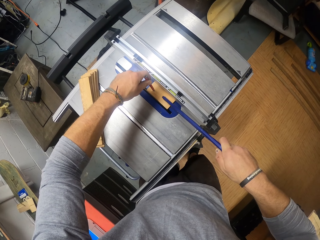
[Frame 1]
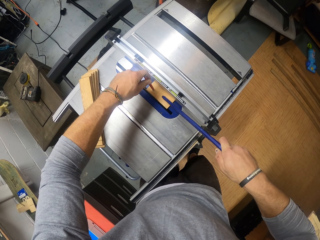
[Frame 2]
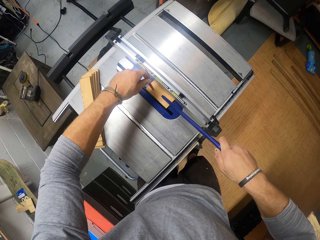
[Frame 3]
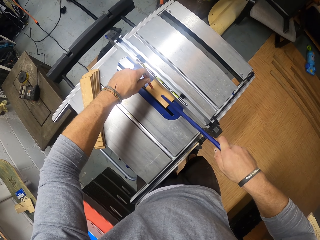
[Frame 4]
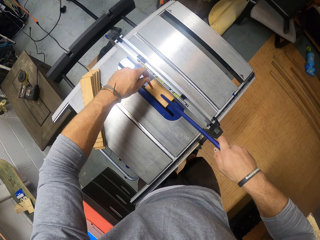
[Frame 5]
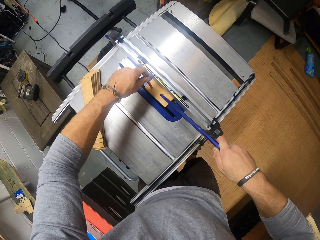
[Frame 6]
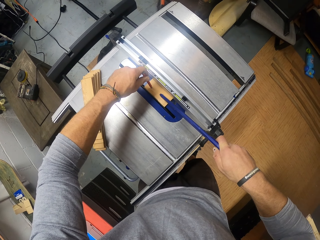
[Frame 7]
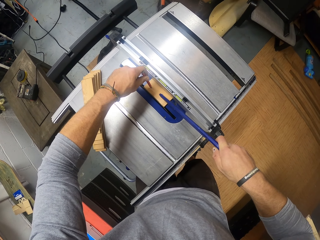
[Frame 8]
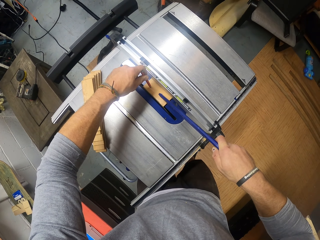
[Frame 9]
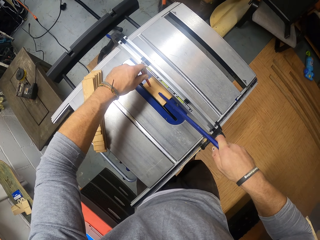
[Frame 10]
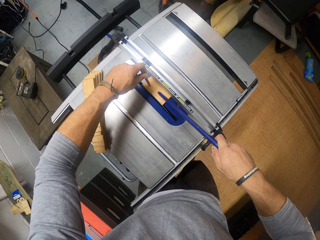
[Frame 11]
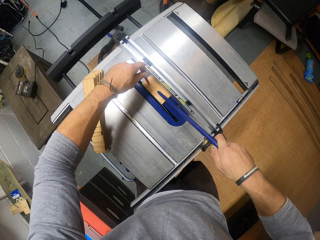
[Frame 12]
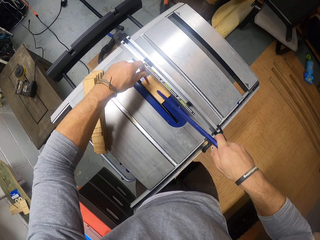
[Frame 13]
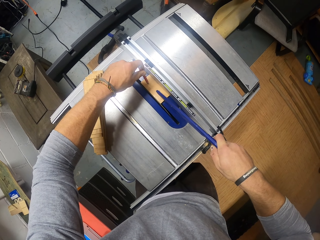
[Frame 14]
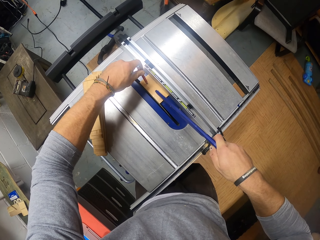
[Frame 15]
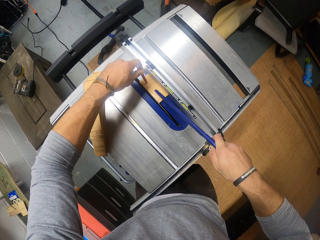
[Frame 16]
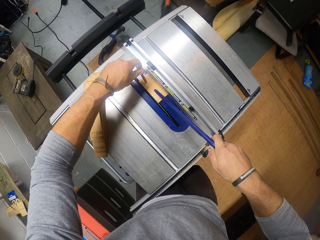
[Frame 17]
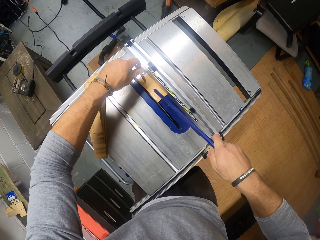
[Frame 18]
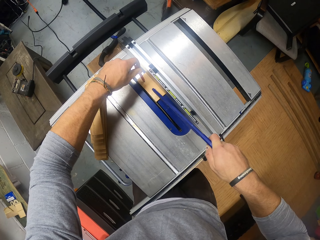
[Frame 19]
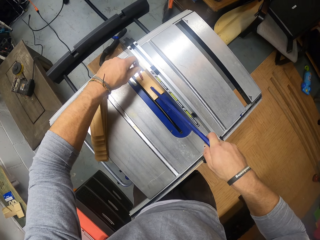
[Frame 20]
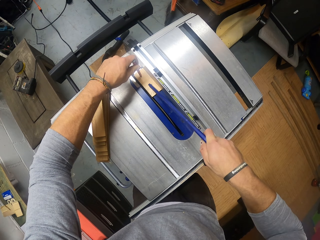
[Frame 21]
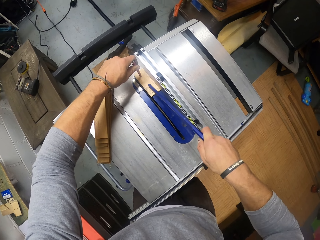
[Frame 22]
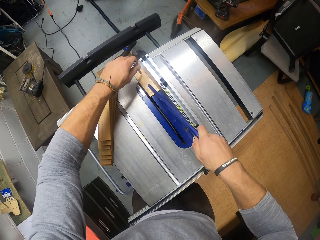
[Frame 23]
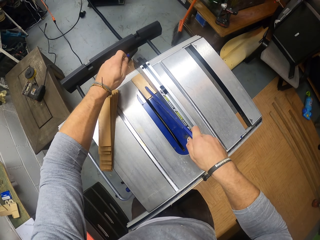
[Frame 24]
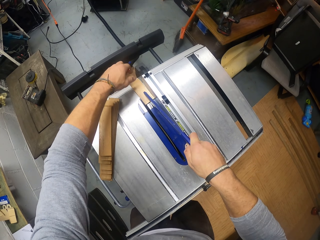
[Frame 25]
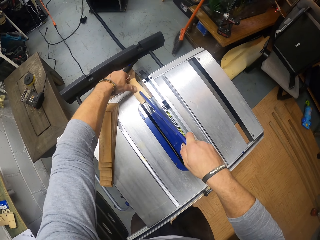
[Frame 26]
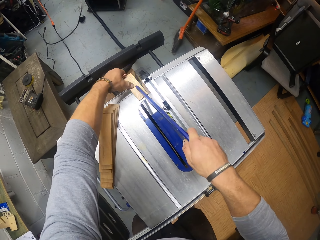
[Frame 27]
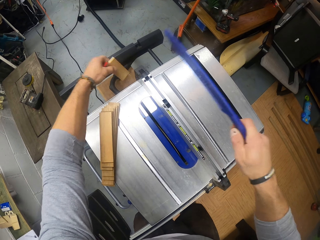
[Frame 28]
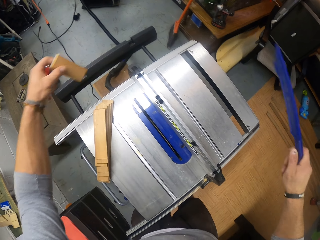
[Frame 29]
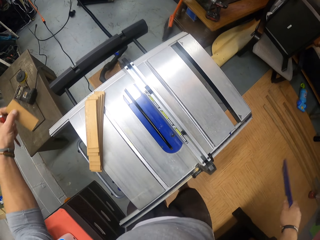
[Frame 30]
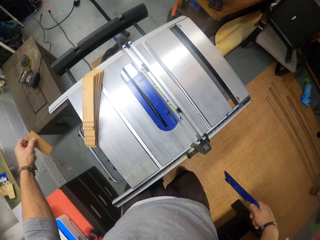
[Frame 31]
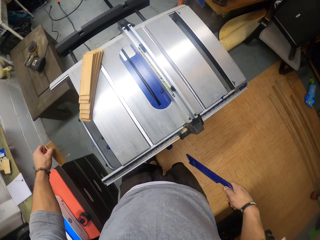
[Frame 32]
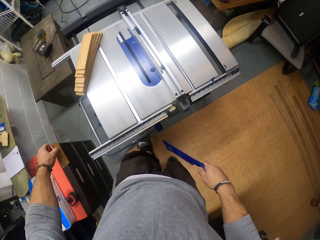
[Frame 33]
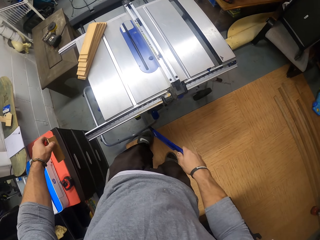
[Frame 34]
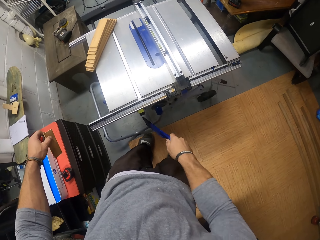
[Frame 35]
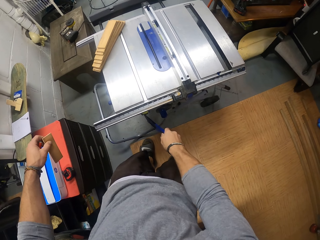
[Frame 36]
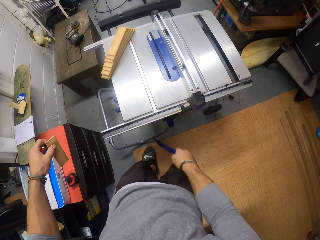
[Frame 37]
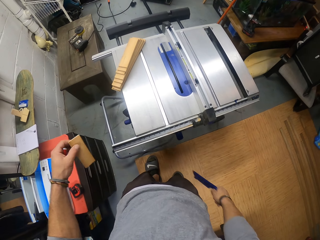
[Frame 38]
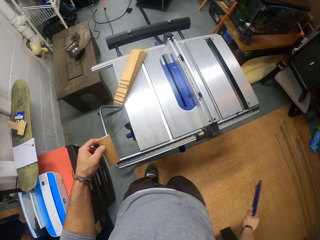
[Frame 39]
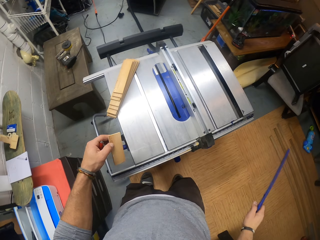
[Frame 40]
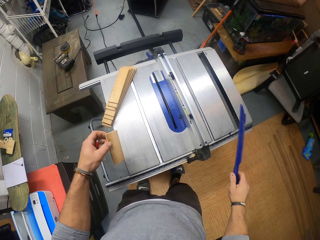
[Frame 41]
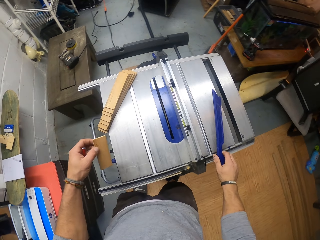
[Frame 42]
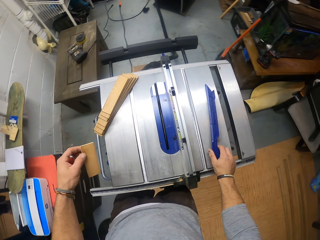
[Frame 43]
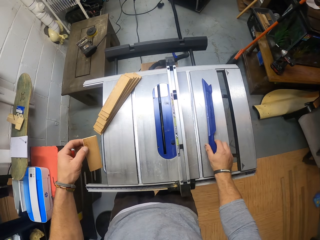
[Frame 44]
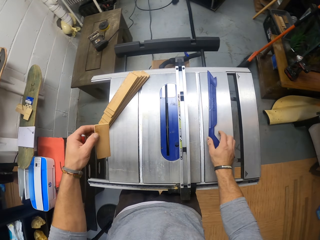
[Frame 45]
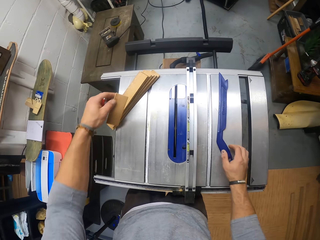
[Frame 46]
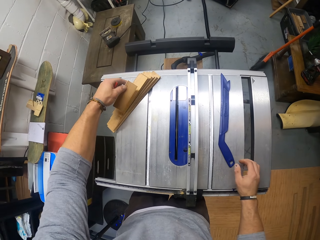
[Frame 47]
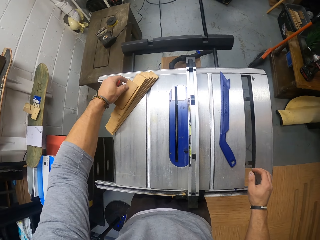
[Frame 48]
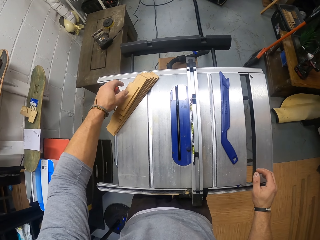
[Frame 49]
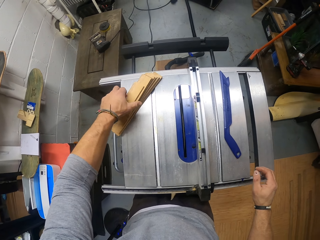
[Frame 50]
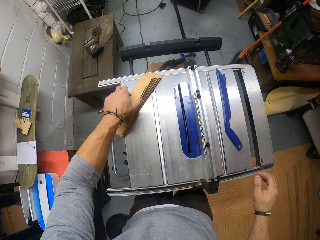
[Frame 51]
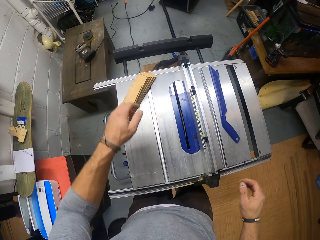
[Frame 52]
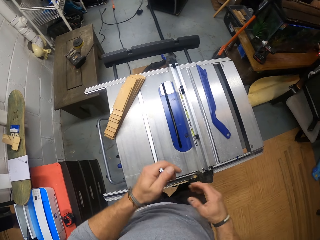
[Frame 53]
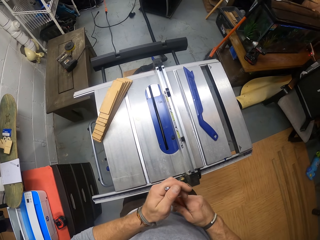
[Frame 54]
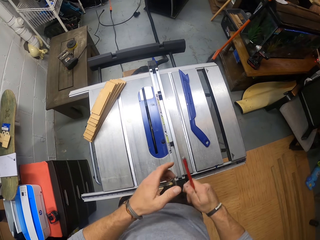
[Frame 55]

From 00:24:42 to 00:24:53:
The camera wearer picks up the piece of wood on the woodwork machine with his left hand. He operates the woodwork machine with the wood adjuster in his right hand. He drops the wood adjuster on the woodwork machine with his right hand. He places something on top of the surface. He drops the piece of wood on the woodwork machine with his left hand, on top of the others.

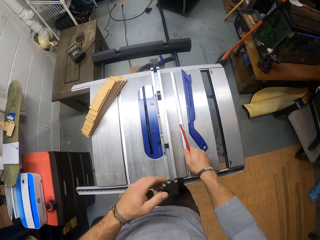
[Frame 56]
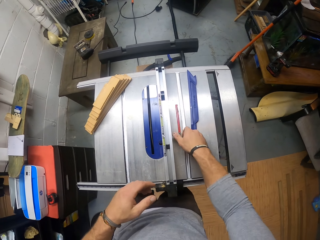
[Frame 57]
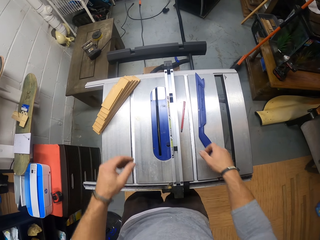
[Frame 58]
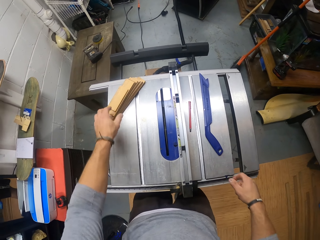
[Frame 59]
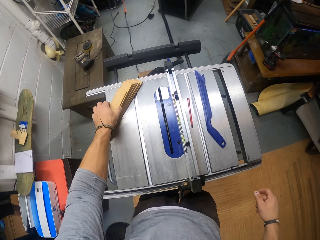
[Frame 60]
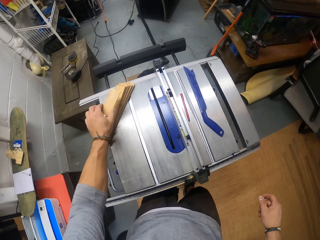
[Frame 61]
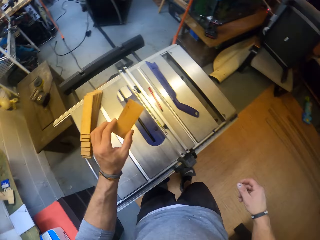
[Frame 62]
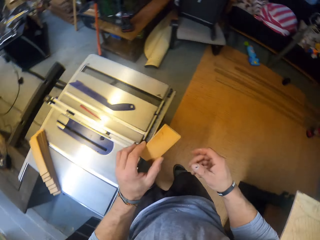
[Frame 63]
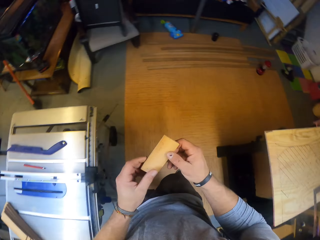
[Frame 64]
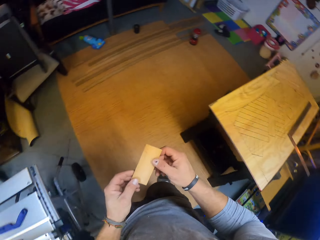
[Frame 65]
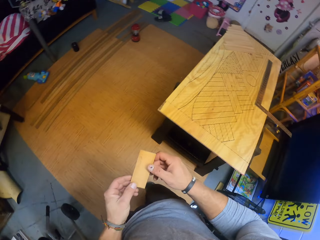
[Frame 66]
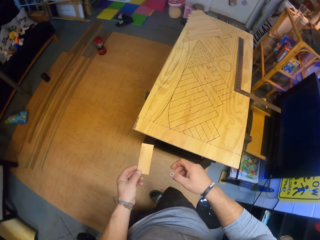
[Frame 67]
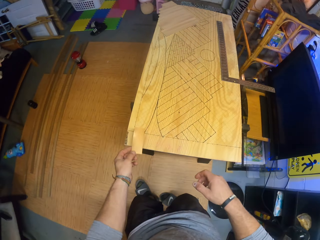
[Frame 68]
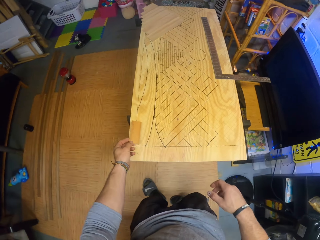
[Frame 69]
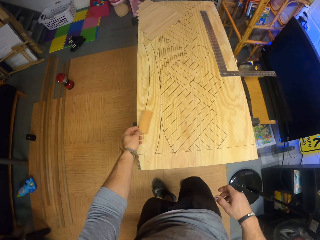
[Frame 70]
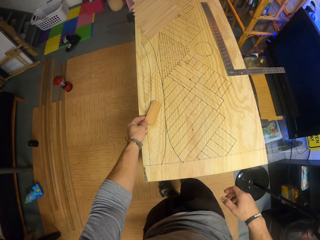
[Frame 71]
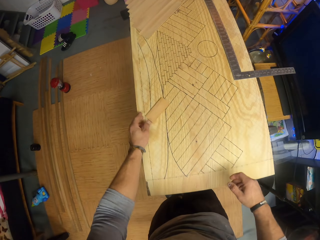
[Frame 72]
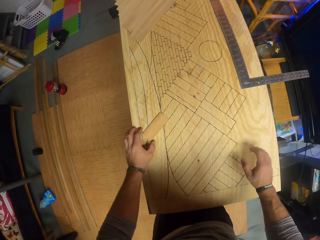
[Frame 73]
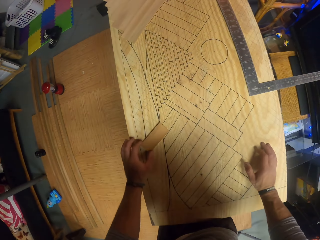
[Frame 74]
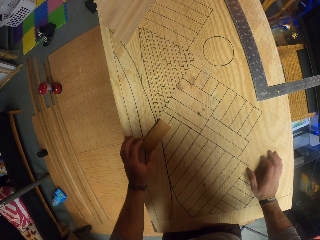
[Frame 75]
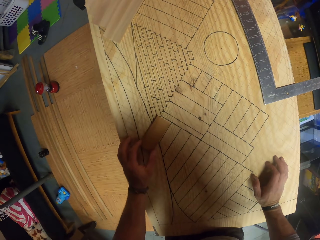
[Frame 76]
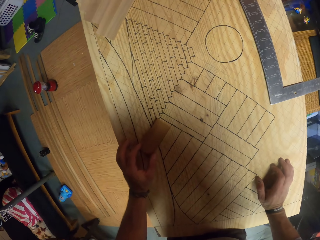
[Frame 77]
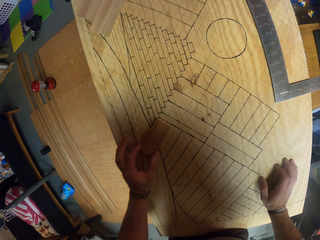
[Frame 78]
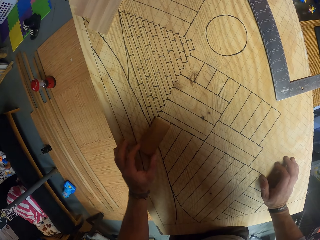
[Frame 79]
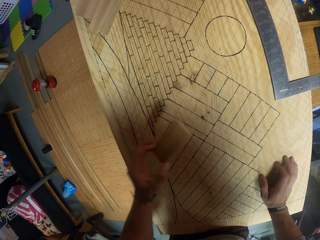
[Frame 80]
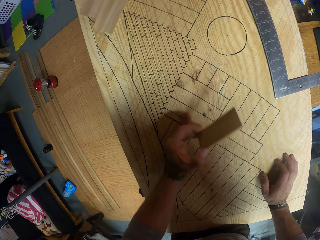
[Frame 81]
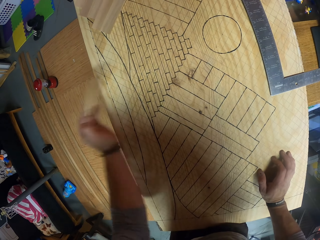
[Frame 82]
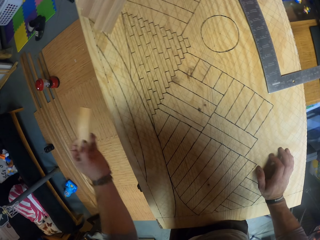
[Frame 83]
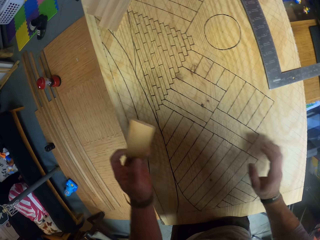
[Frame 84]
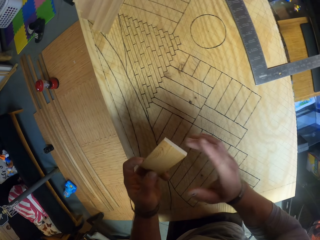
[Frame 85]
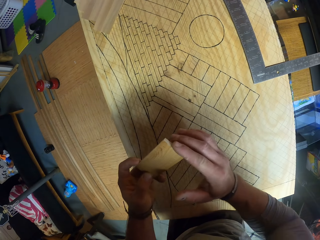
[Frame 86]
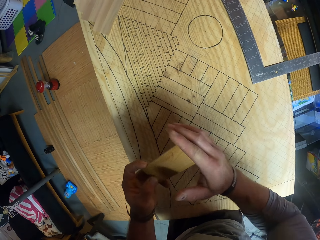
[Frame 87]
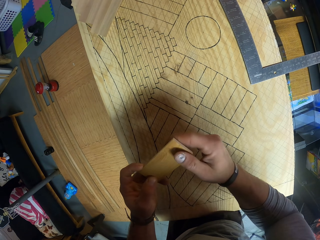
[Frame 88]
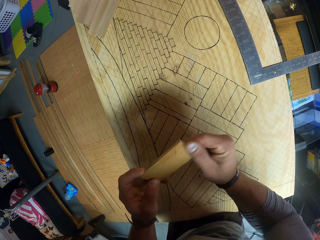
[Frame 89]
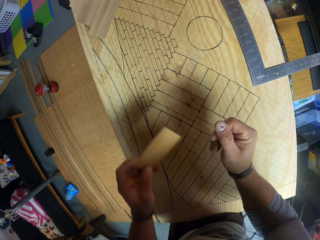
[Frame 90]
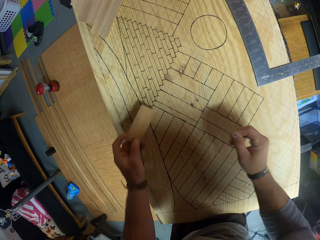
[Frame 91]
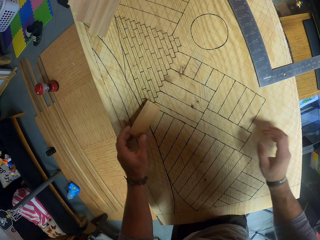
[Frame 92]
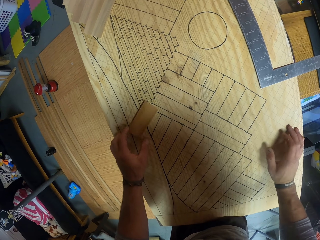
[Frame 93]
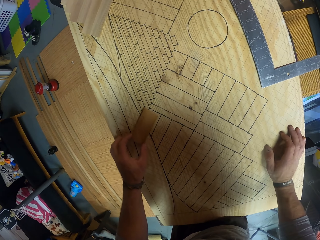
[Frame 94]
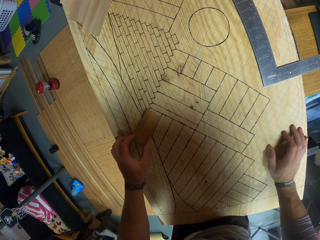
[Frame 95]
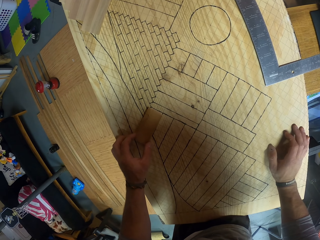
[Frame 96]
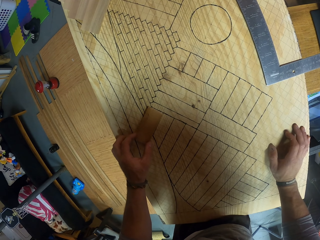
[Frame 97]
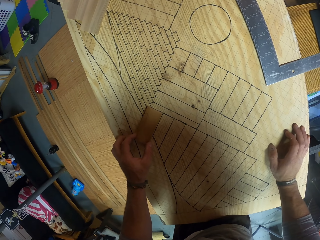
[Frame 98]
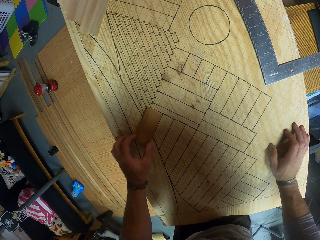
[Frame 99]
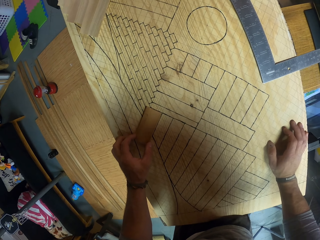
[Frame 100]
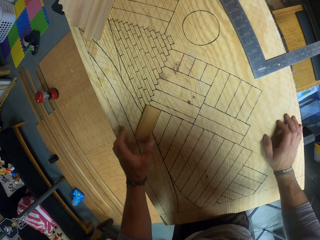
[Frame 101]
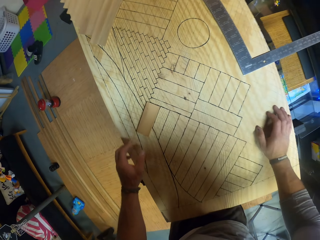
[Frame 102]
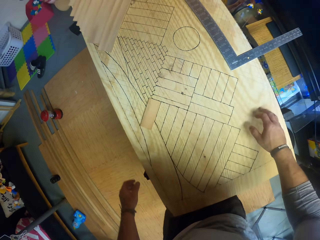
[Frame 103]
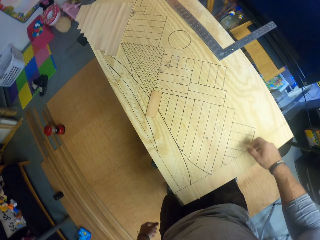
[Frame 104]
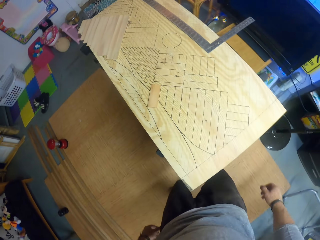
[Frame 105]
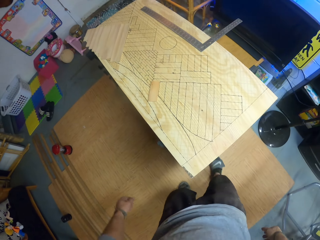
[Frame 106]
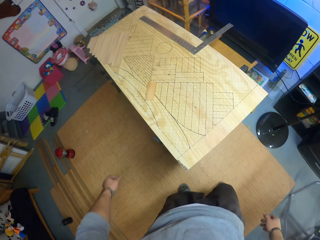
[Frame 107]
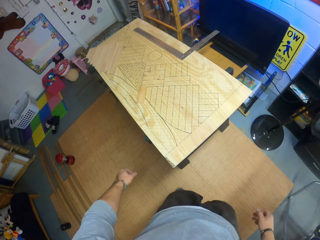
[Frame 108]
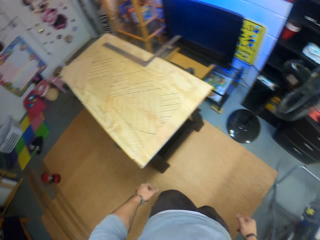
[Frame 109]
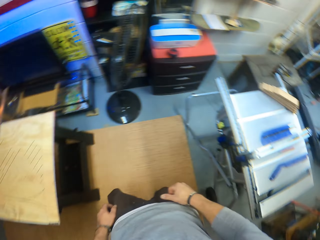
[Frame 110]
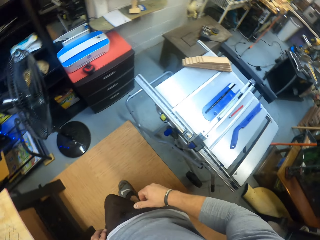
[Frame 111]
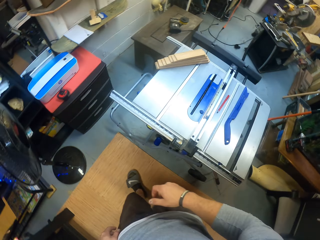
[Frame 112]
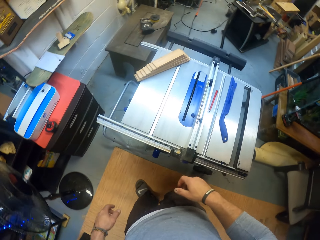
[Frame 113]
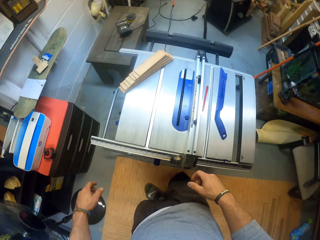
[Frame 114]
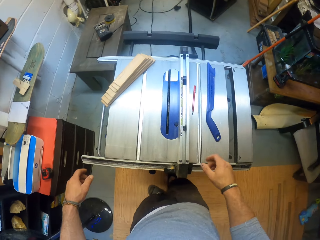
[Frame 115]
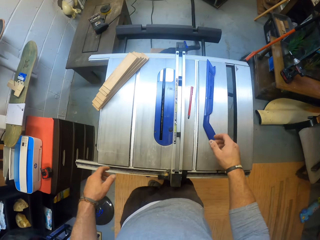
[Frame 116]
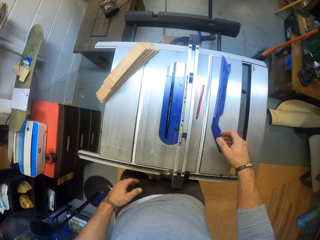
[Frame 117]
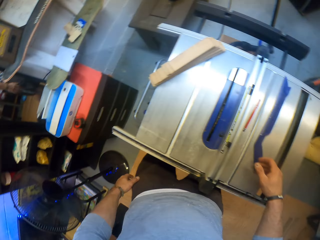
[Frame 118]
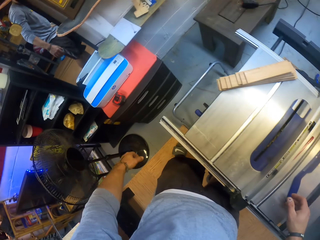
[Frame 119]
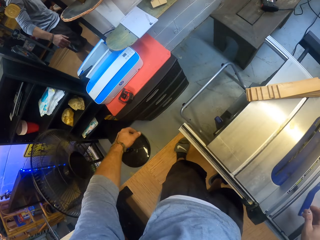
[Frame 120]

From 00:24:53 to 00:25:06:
The camera wearer drops the pencil on the woodwork machine with his right hand. He picks up the smallest piece of wood from the woodwork machine with his left hand. He walks from the woodwork machine to the table. He holds the piece of wood with both hands. He drops the piece of wood on the table with his left hand, on top of the project. He places both hands on the table. He picks up the piece of wood from the table with his left hand. He drops the piece of wood on the table with his left hand. He removes both hands from the table. He walks from the table to the woodwork machine. He takes the measuring tape on the surface.
